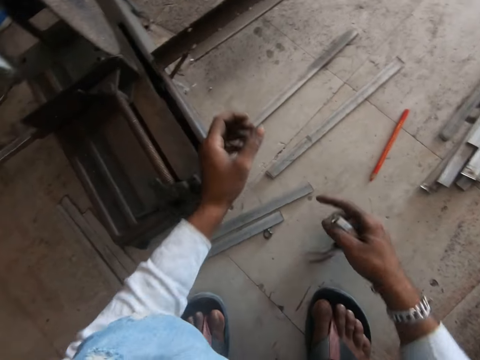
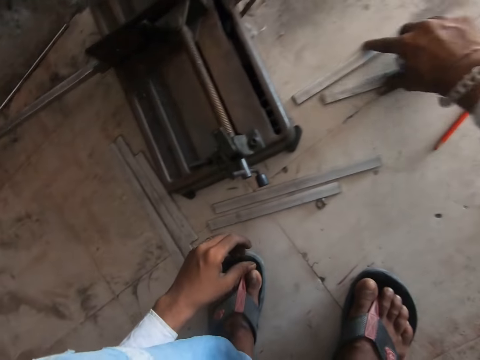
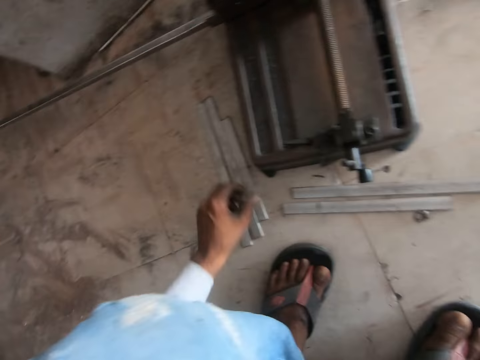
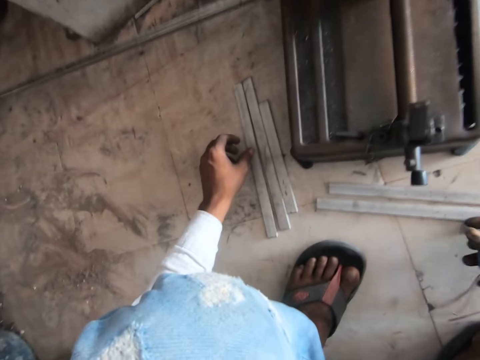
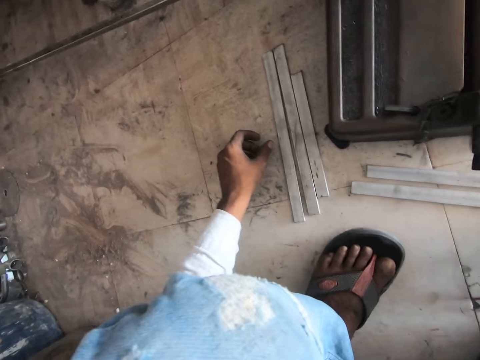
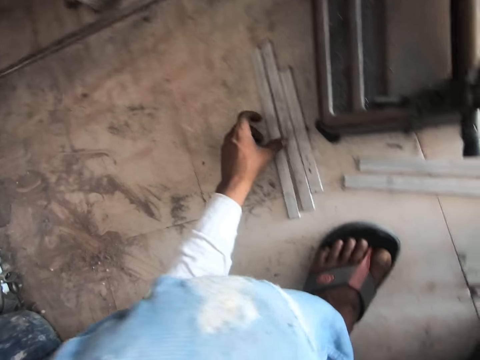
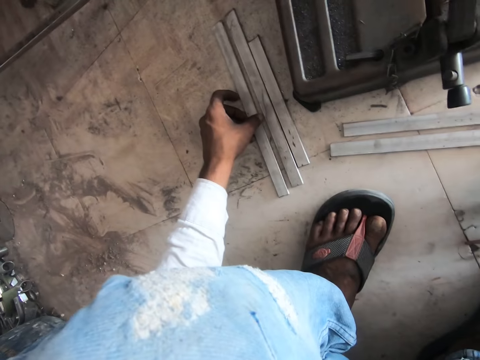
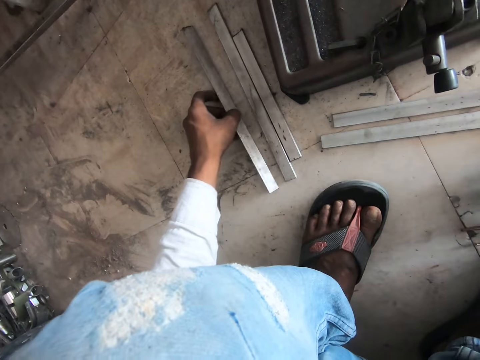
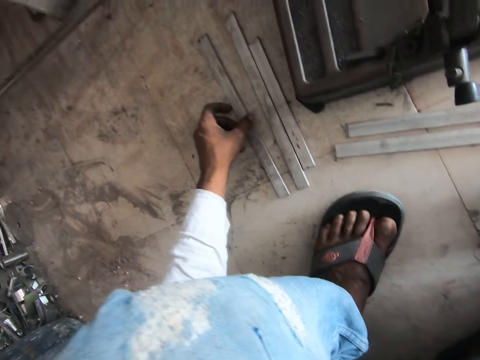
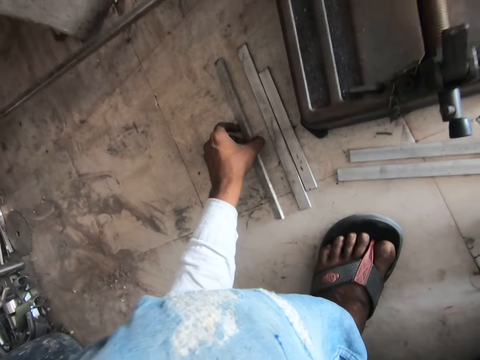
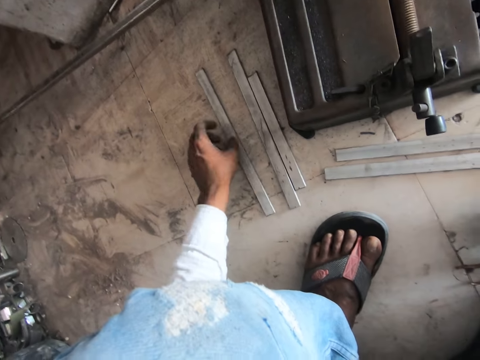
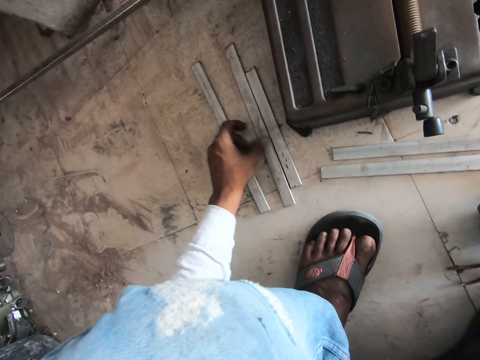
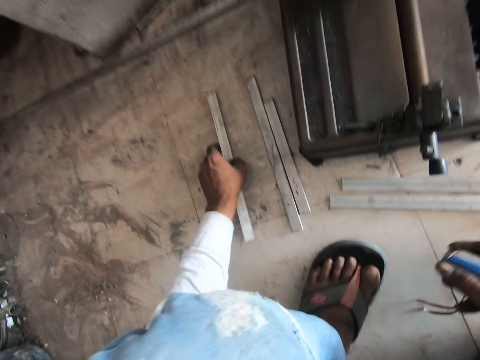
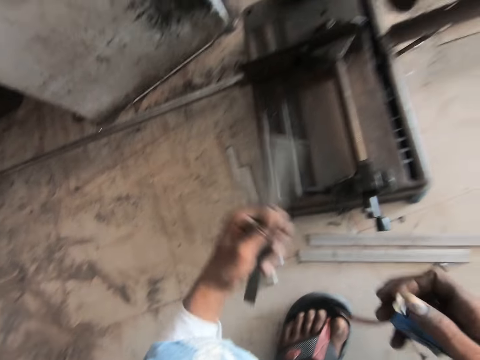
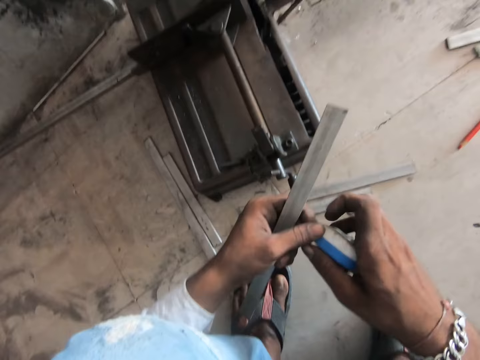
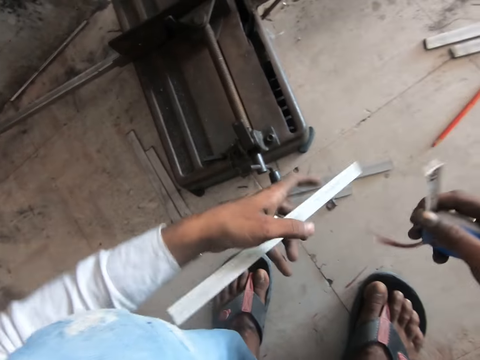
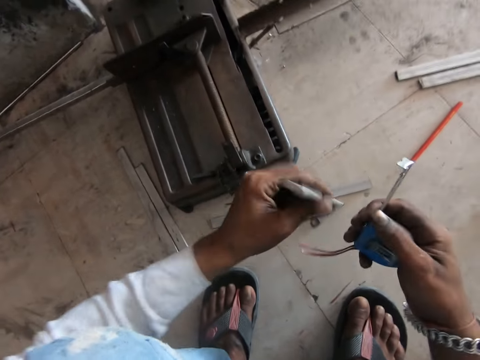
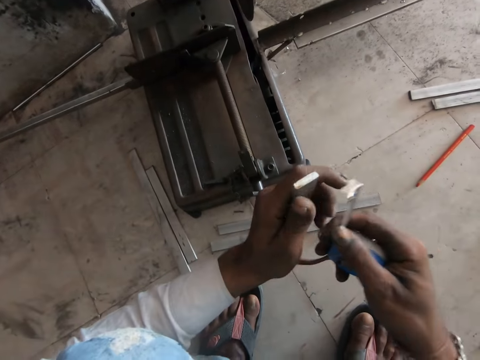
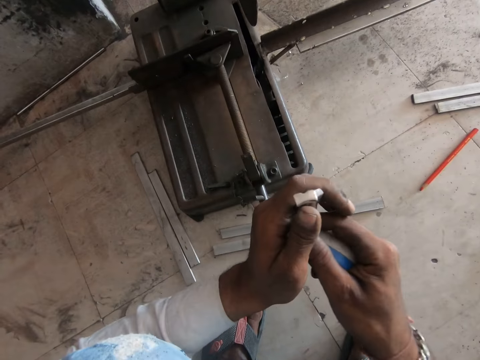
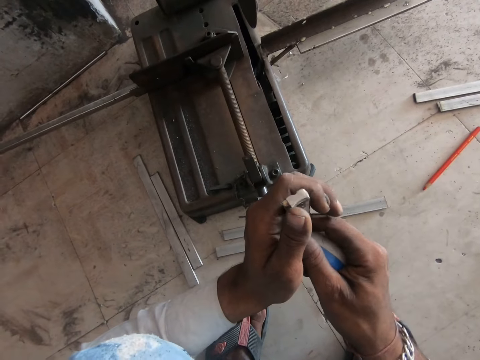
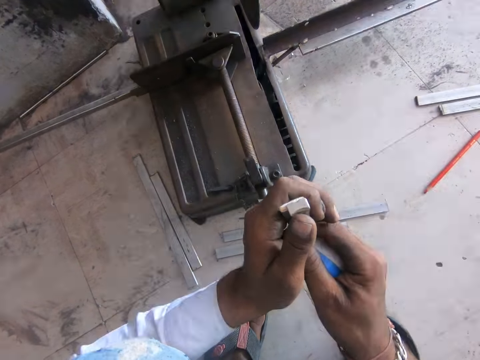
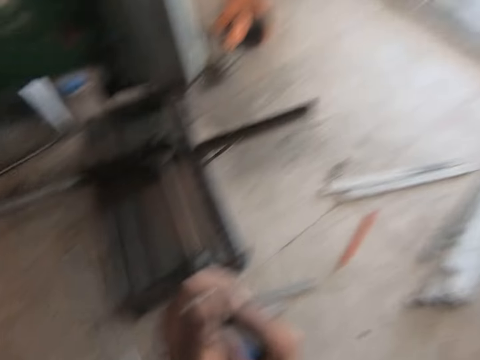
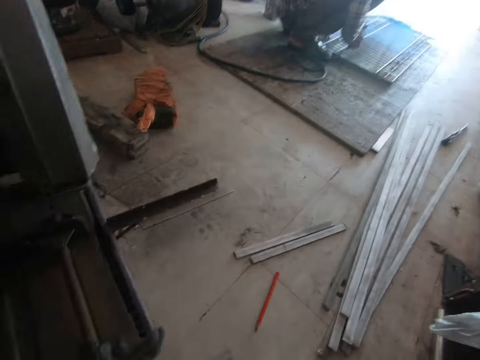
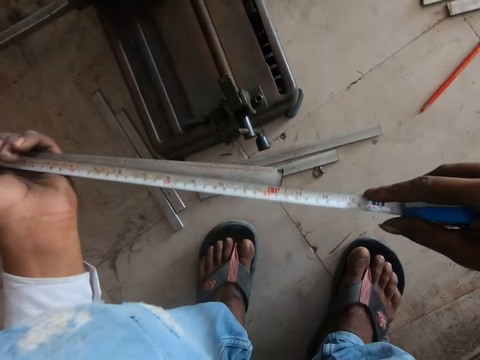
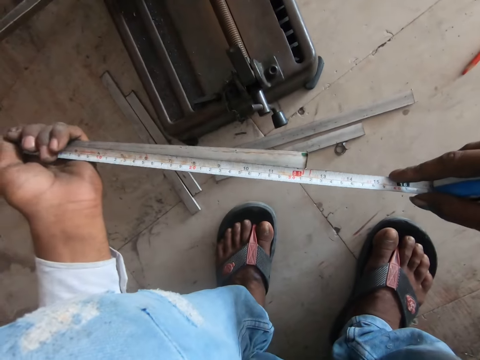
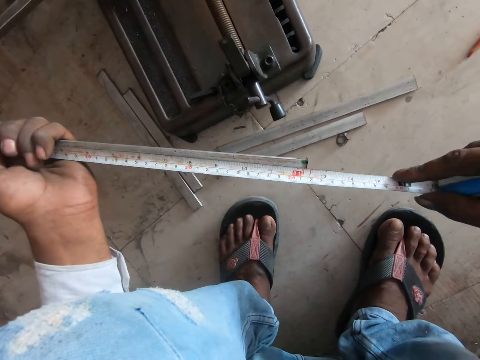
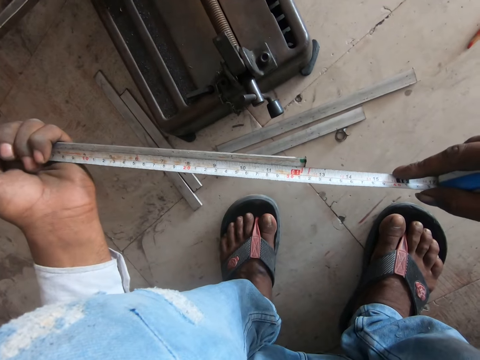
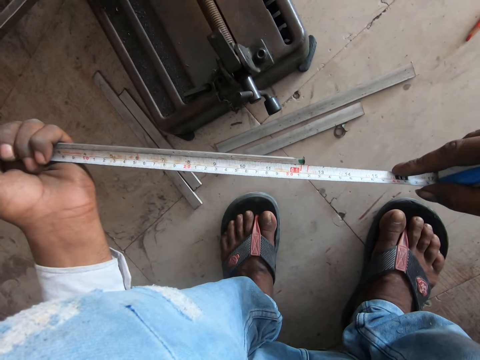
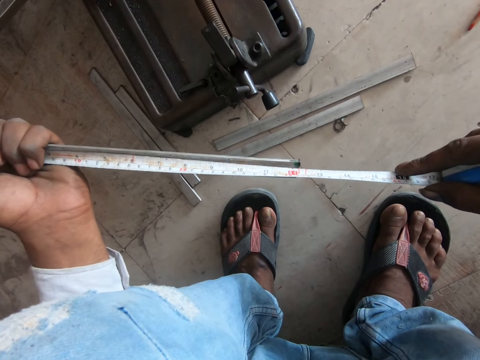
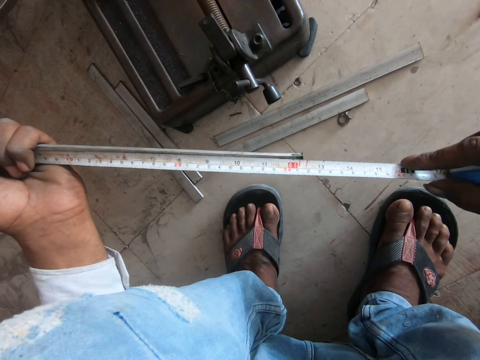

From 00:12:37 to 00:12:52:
The camera wearer puts down the metal on the floor. They move the metals on the floor. They turn the metal with a hand. They pick up the metal. They pull a blade. They measure the metal with a tape measure.

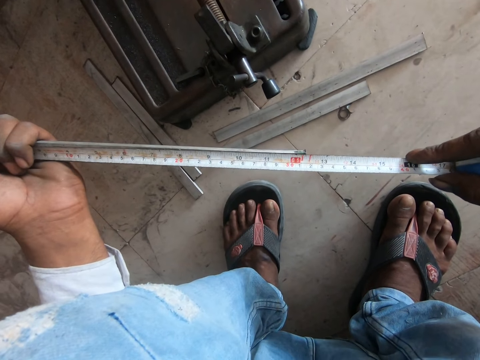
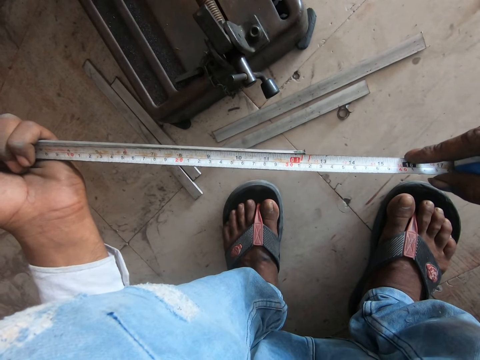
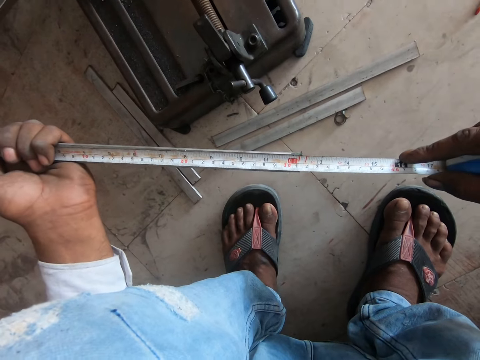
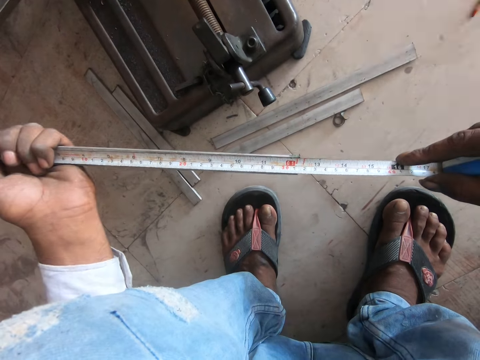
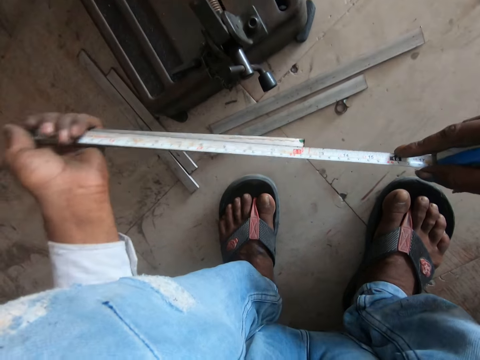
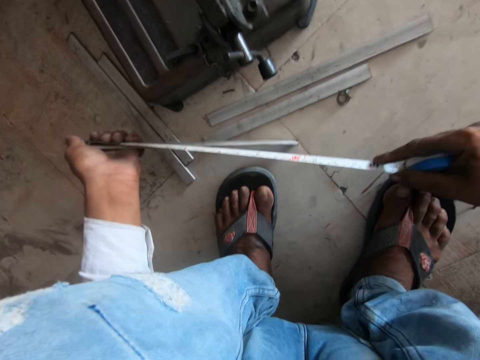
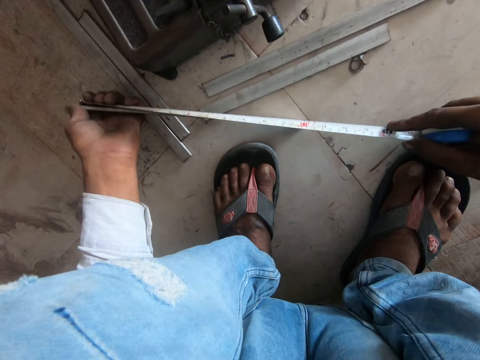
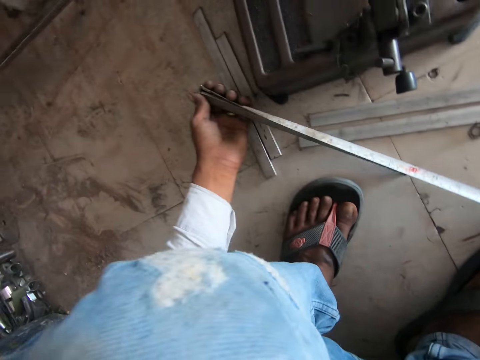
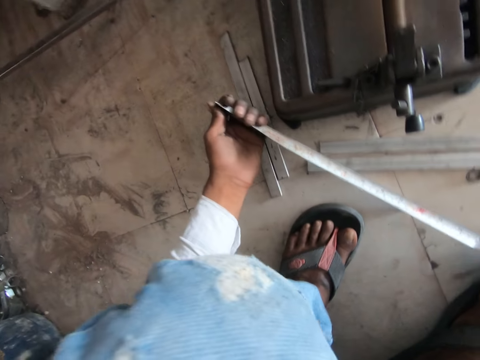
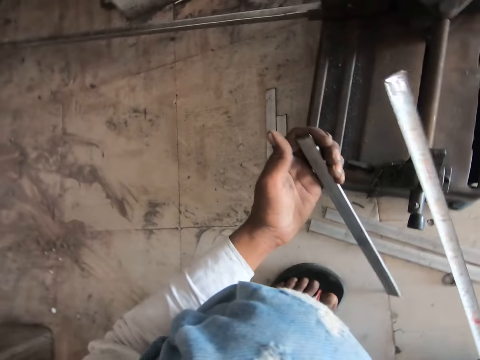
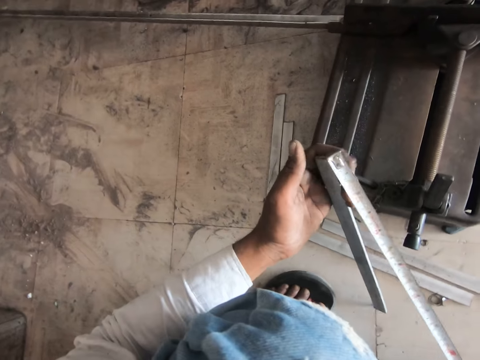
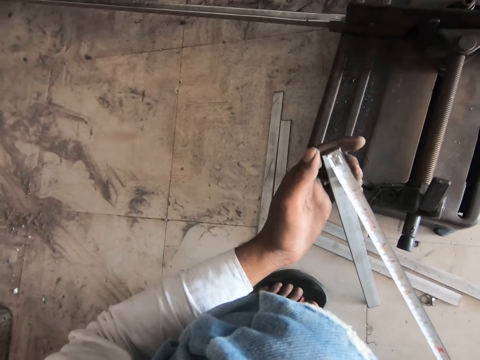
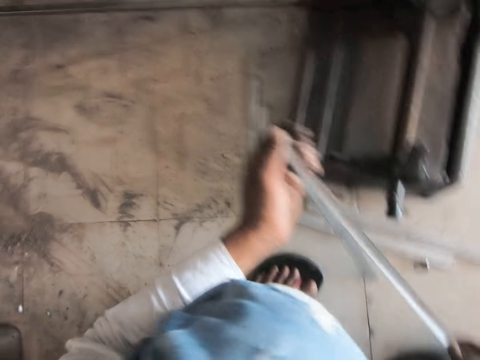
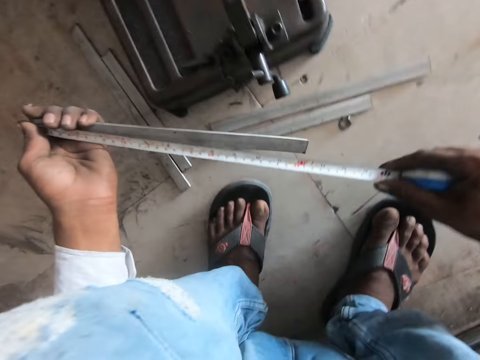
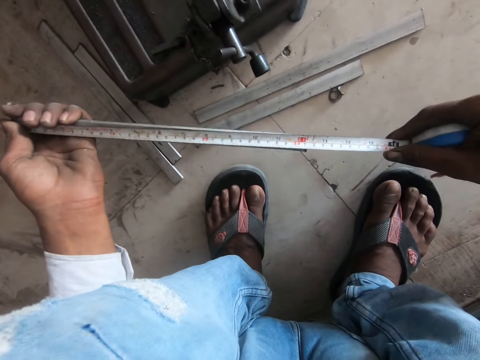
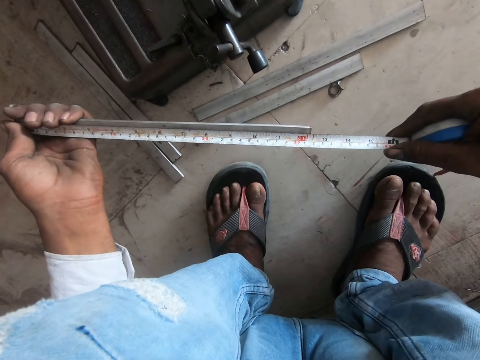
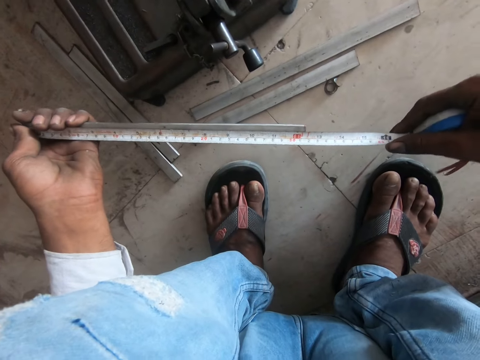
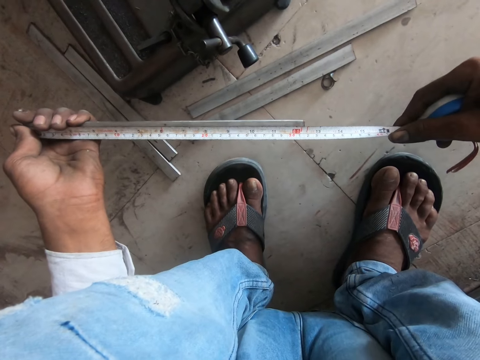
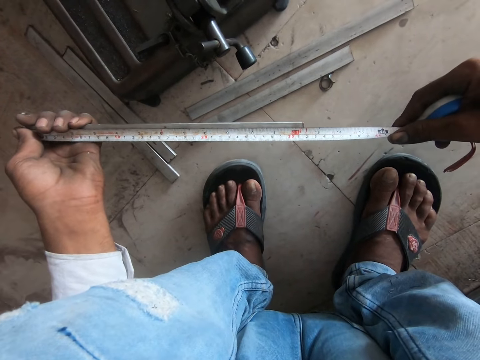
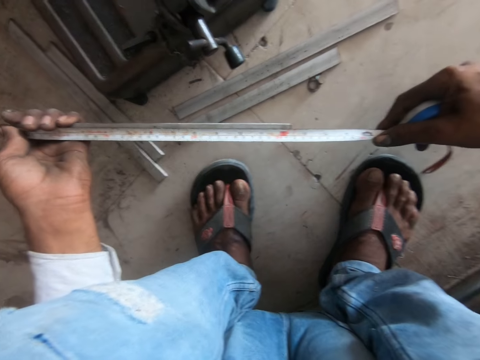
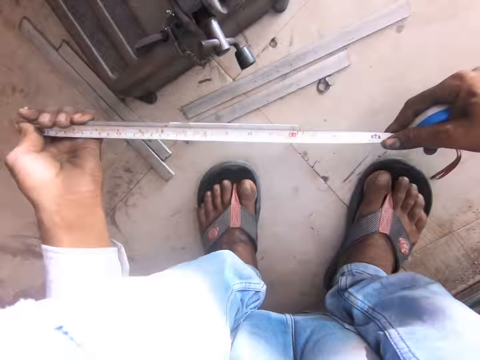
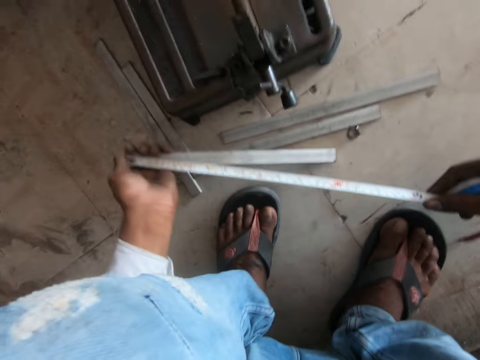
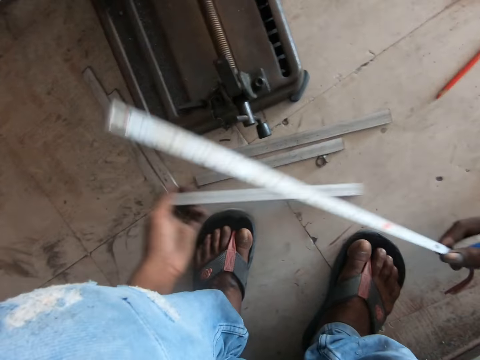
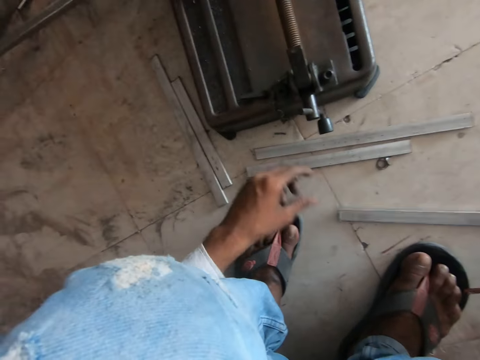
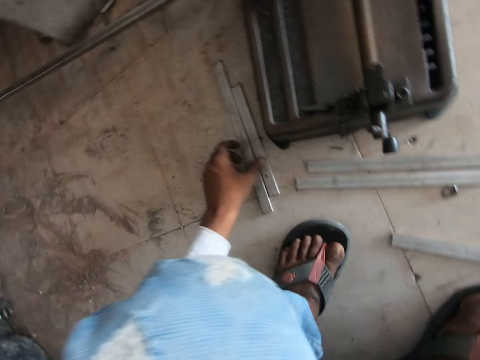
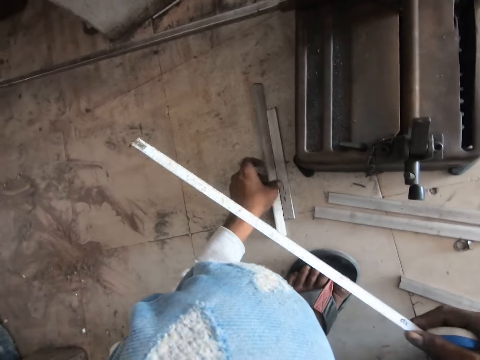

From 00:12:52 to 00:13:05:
The camera wearer puts the steel on the ground.
